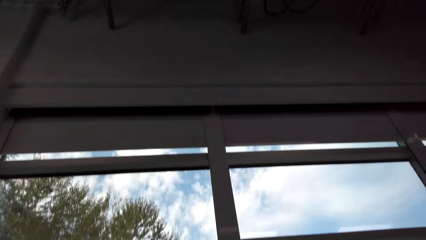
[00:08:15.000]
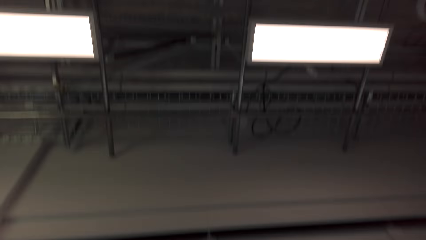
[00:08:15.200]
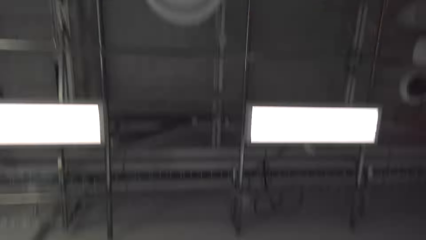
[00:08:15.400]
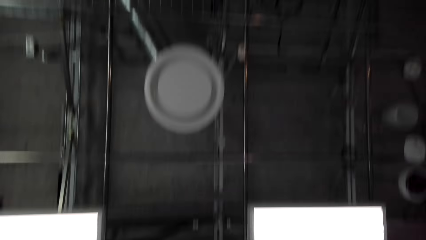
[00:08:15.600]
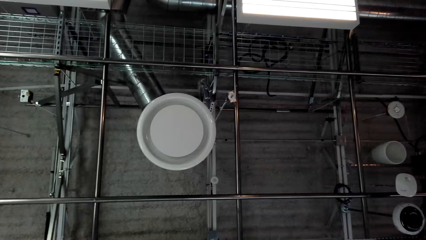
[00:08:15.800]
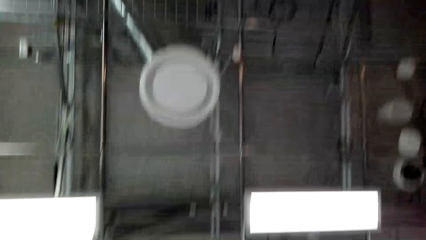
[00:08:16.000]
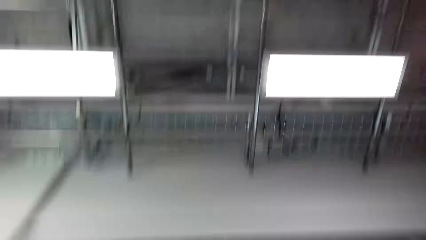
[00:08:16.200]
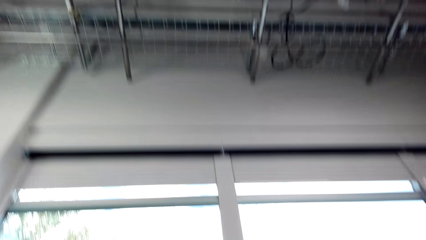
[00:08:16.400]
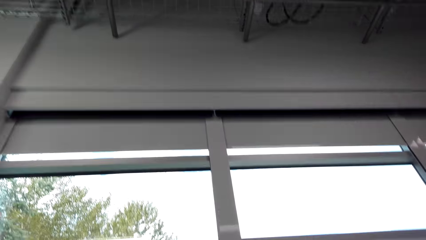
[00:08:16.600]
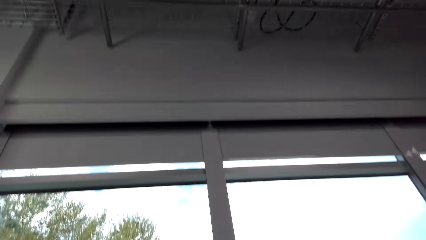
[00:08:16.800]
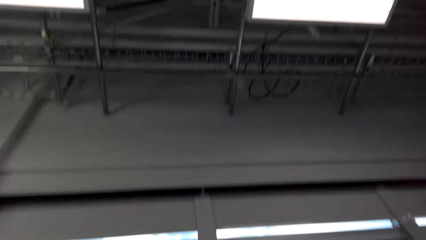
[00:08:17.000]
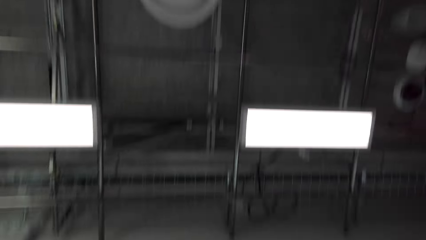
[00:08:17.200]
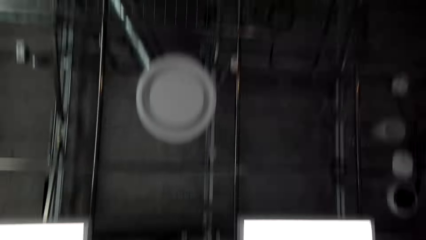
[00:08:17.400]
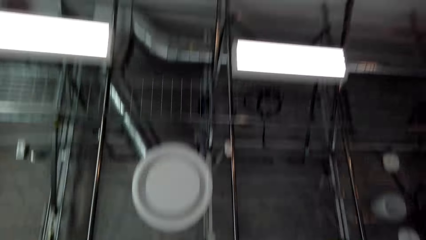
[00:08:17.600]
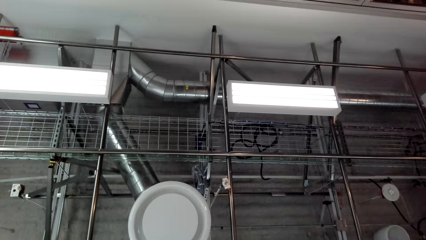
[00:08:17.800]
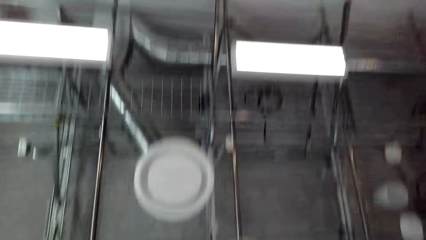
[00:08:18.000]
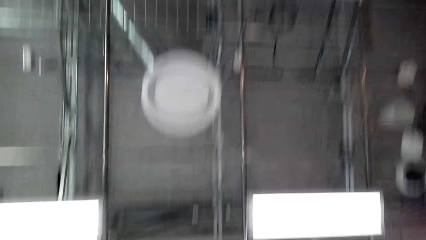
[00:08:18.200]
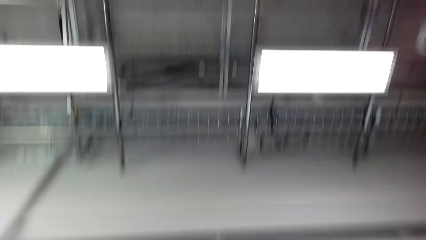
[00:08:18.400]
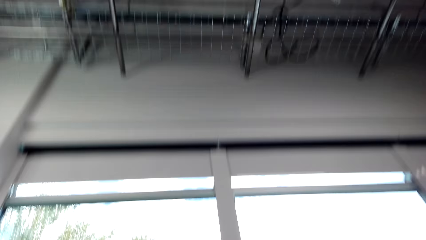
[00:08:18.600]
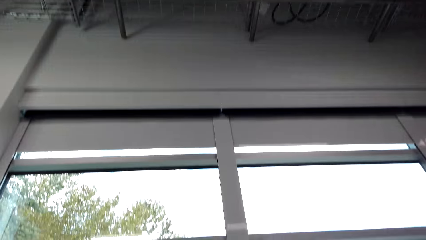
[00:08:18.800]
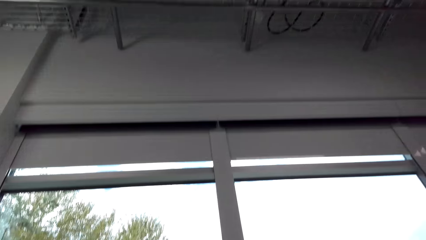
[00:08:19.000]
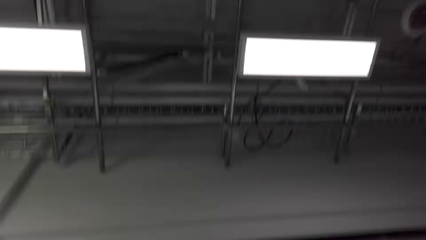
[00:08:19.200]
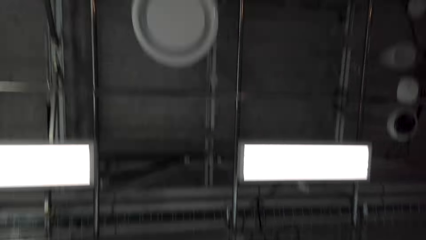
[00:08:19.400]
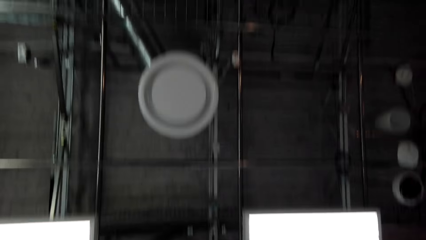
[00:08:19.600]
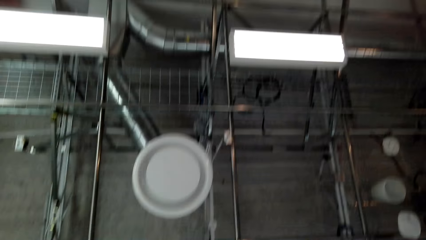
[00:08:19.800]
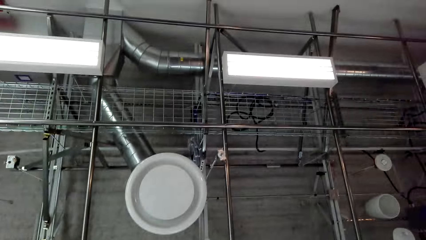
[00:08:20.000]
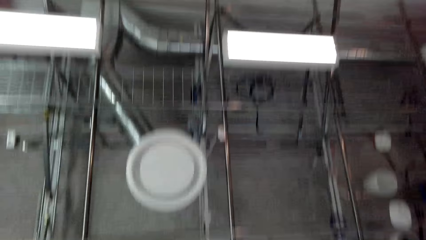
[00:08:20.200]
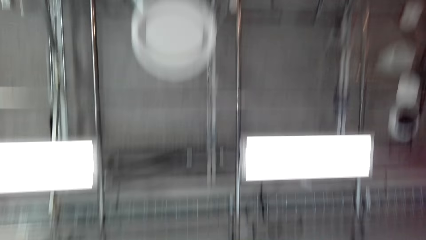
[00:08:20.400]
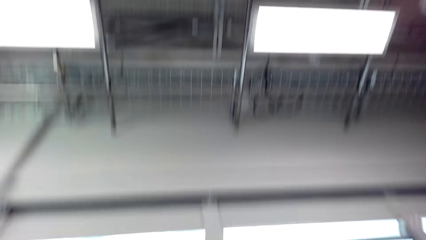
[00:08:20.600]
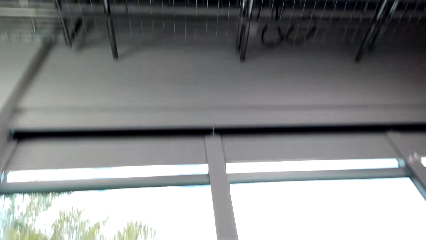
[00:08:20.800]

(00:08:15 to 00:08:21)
The camera wearer does something.

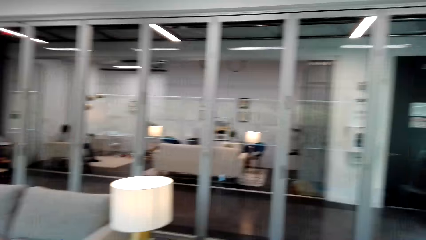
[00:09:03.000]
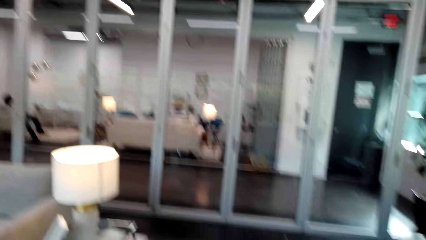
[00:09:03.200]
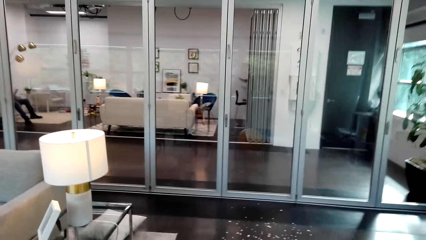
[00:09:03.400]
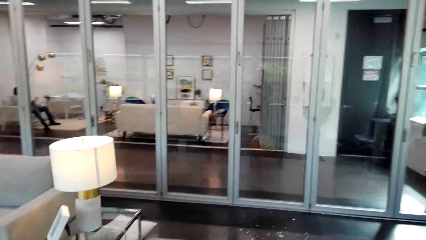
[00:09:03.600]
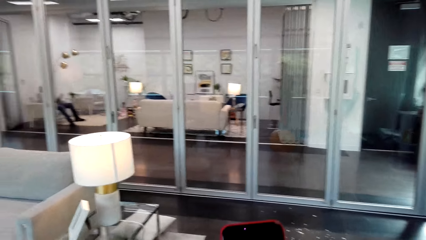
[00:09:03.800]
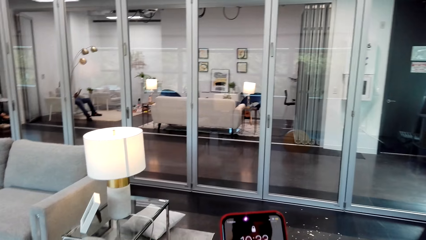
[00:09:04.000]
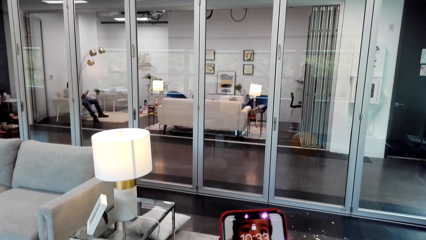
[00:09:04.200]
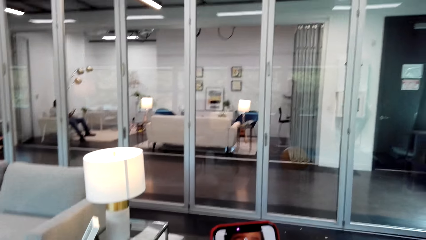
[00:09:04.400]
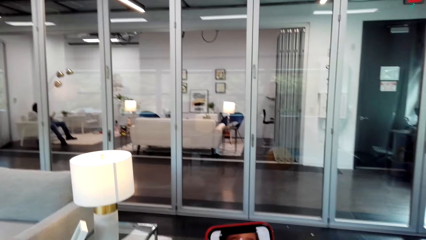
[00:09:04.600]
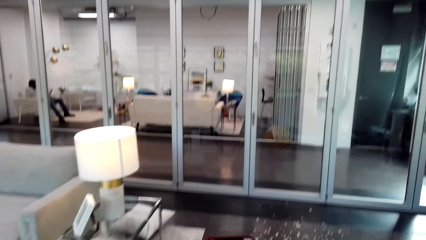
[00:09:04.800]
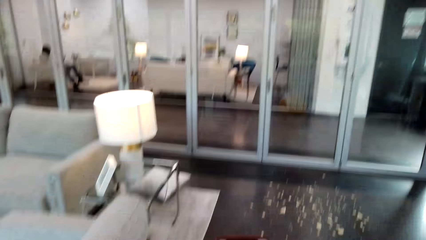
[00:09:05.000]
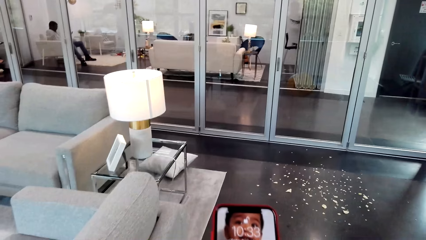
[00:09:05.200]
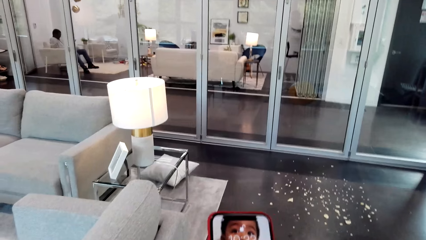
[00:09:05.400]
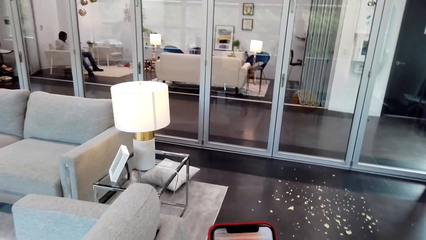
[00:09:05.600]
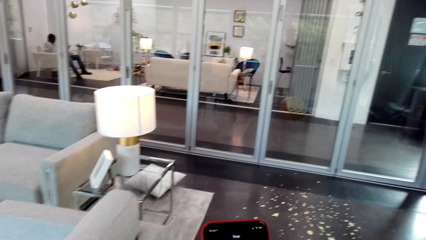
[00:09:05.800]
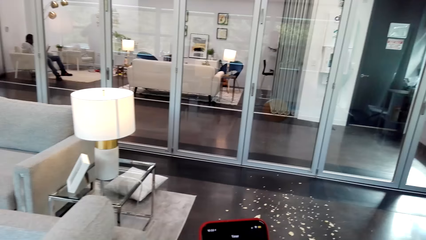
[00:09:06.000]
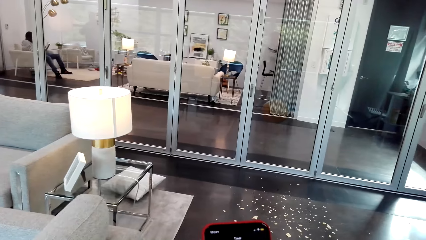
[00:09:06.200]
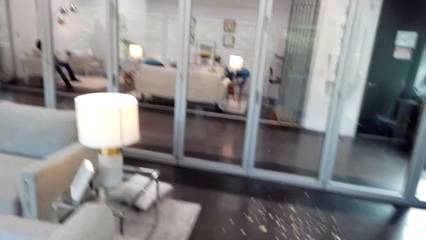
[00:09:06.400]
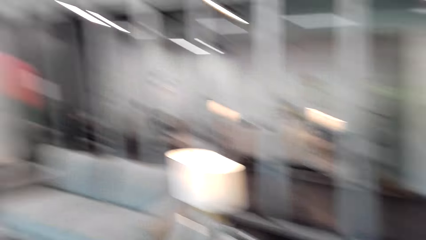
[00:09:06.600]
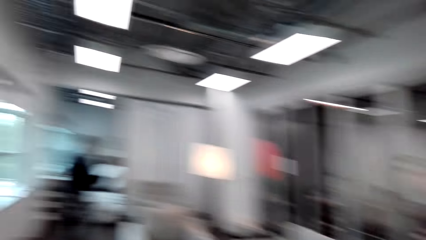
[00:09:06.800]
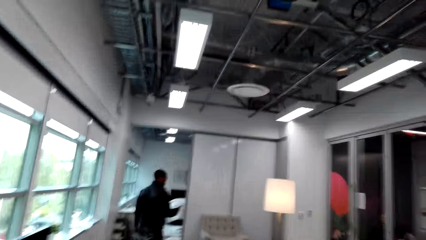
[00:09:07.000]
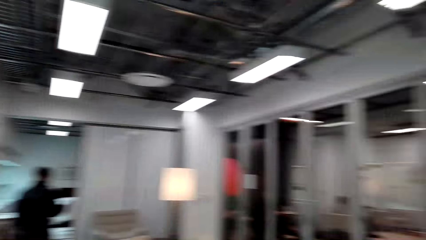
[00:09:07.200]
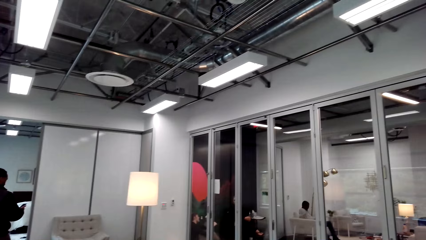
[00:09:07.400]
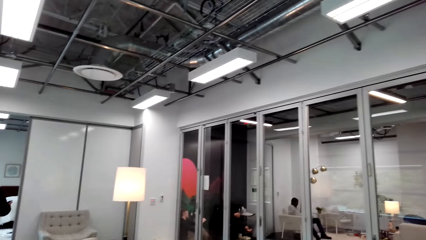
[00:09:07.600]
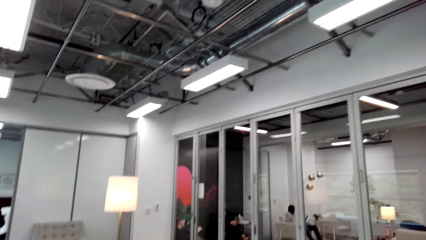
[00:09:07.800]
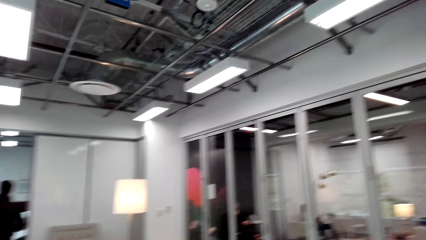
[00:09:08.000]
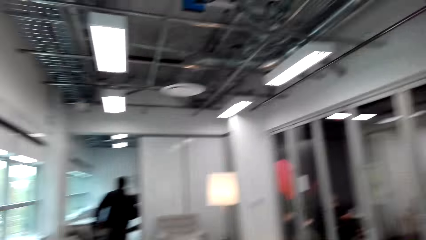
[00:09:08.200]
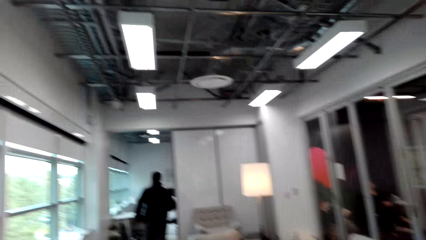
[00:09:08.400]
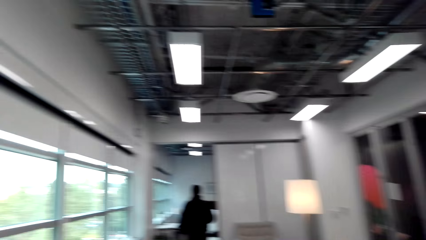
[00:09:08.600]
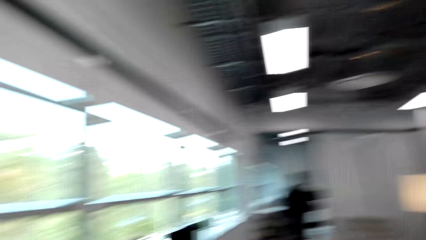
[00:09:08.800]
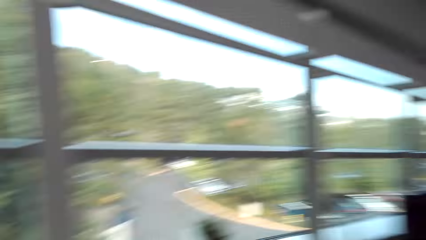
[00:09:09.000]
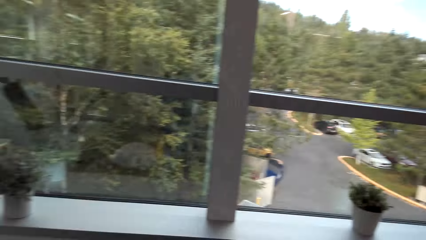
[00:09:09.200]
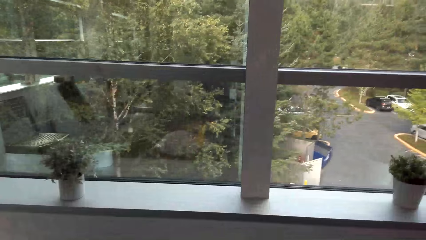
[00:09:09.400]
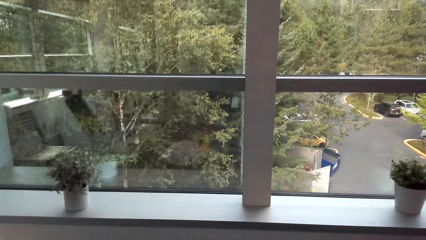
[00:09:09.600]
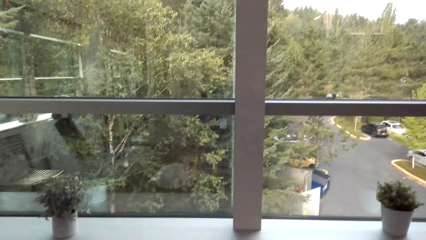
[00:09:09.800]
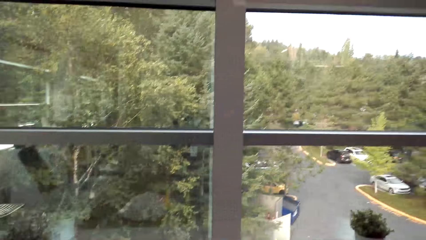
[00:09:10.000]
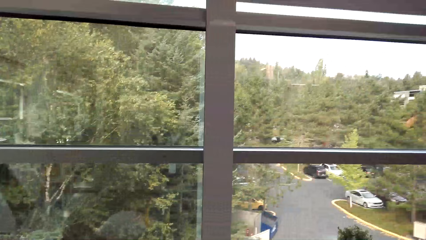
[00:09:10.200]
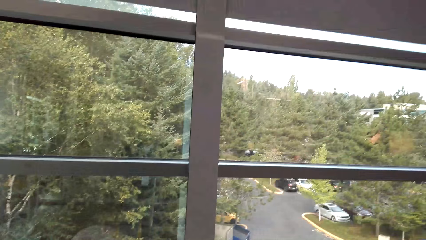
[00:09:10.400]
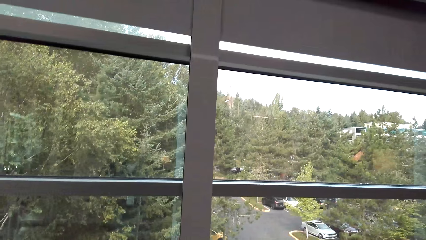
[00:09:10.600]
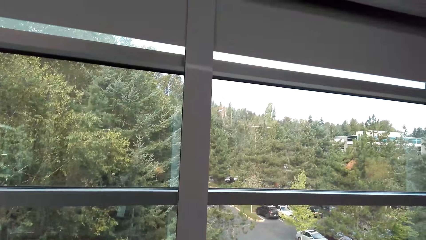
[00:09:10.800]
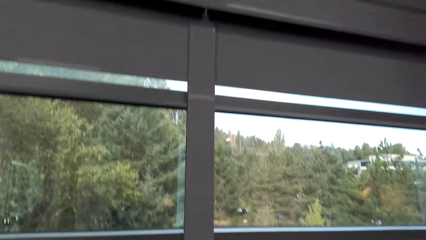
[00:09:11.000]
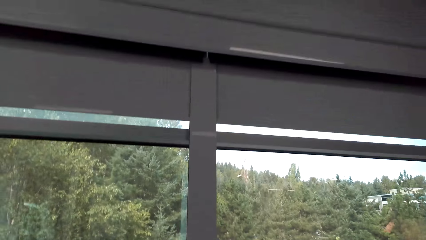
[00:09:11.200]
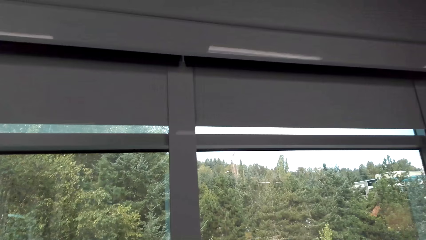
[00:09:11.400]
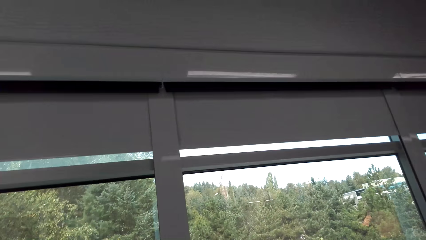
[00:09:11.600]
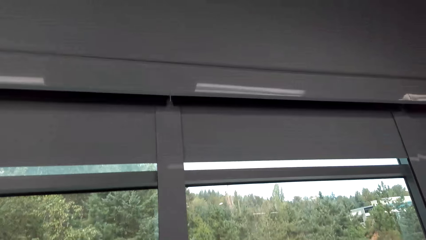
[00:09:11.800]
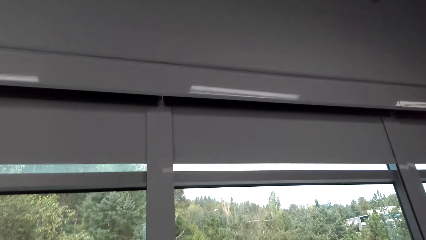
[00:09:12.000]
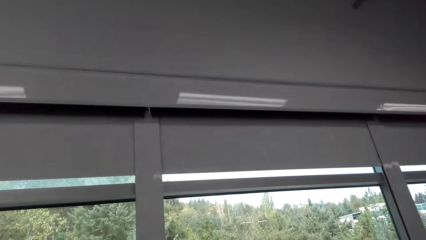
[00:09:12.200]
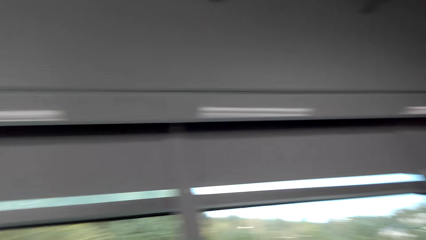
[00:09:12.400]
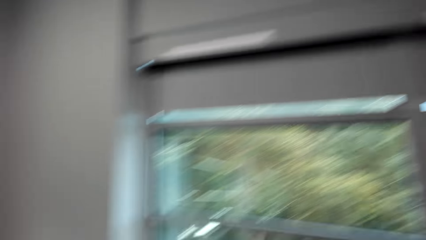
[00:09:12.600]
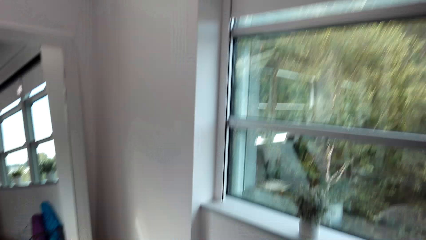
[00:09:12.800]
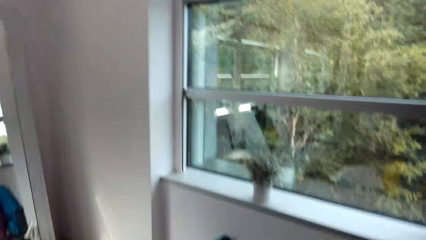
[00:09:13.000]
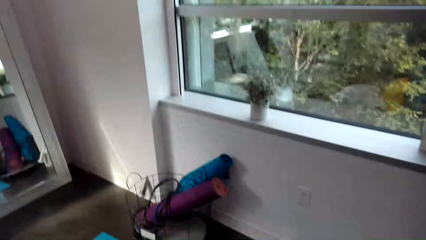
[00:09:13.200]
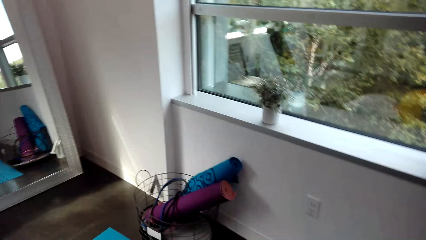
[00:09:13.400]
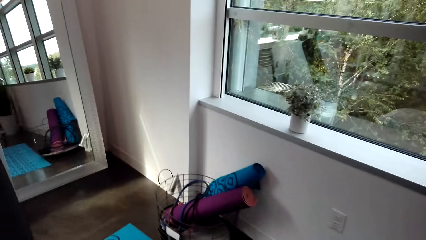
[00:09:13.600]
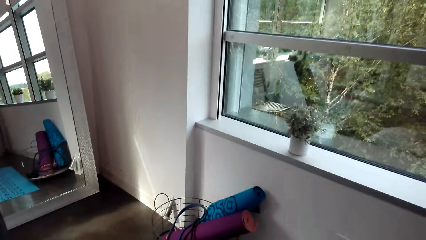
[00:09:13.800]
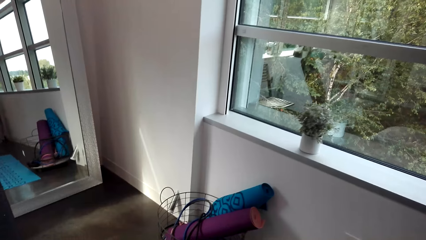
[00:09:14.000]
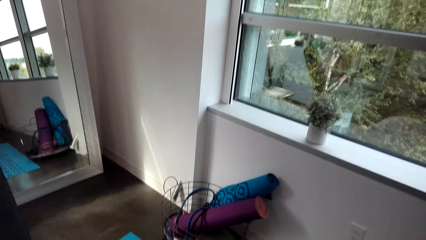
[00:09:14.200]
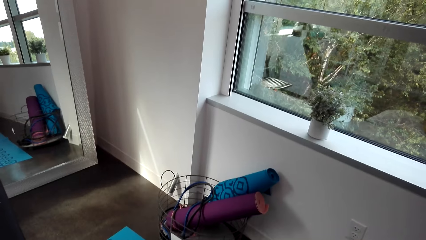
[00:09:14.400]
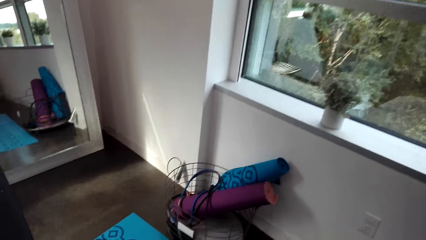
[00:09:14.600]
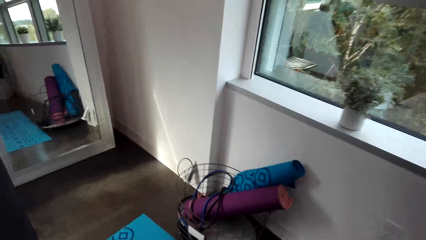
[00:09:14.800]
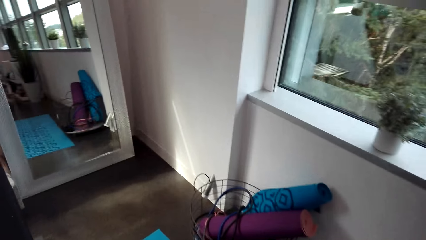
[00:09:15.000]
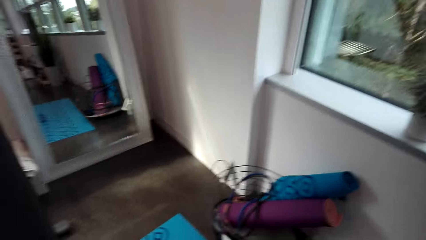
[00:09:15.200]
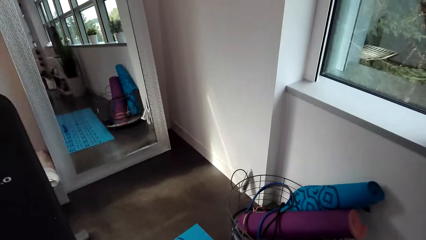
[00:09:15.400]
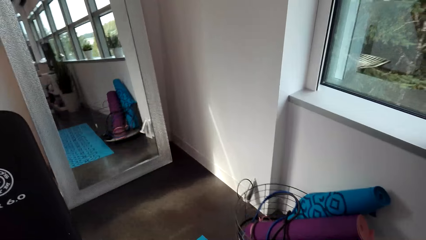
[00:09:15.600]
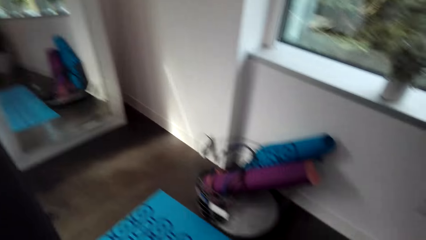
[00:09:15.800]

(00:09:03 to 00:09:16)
The camera wearer scrolls his cellphone. They hold the phone. They look around.
